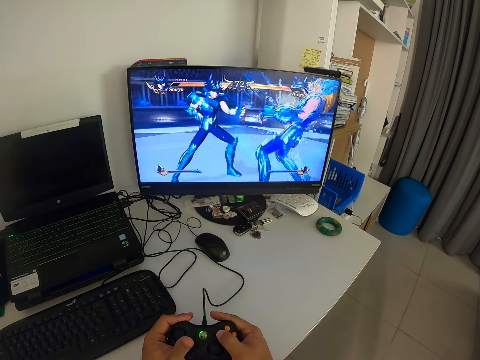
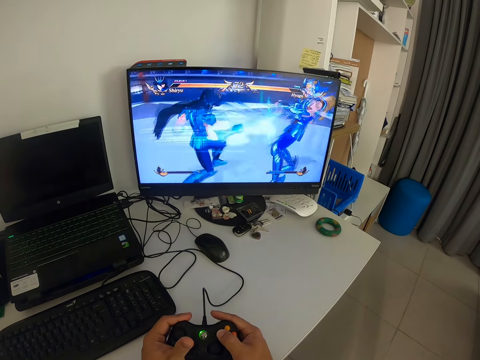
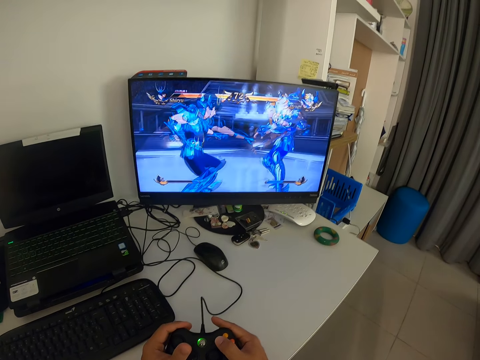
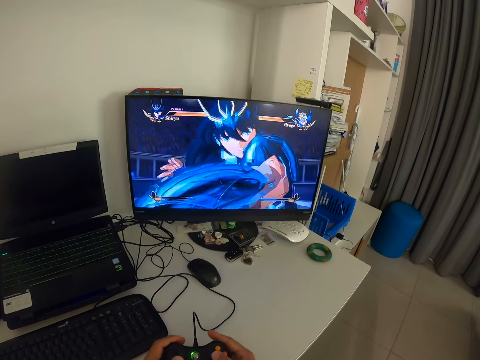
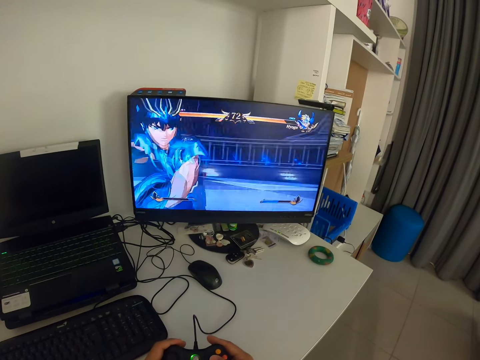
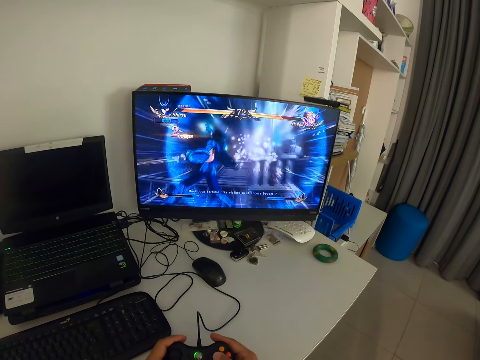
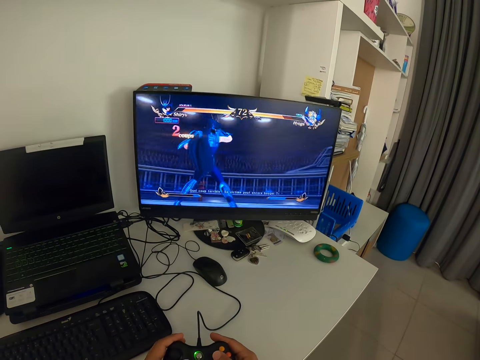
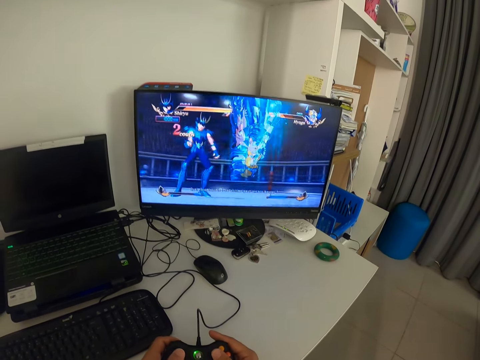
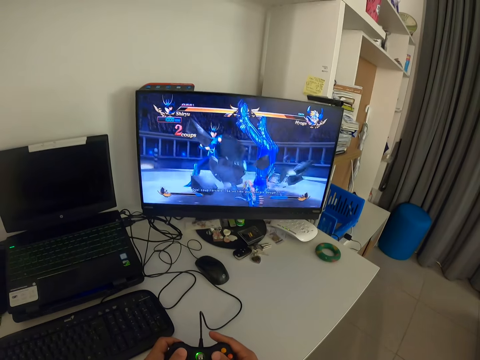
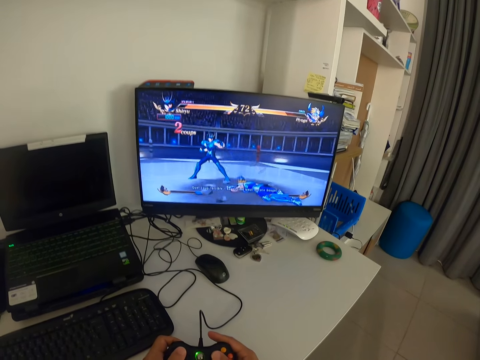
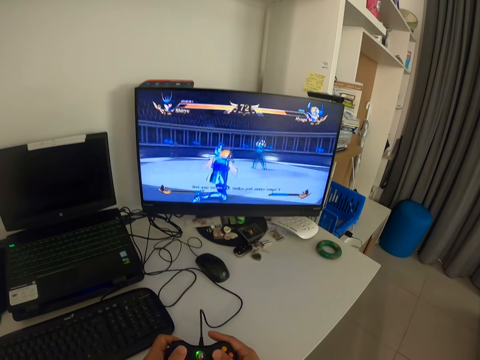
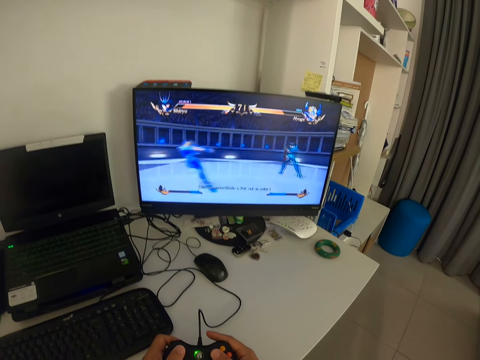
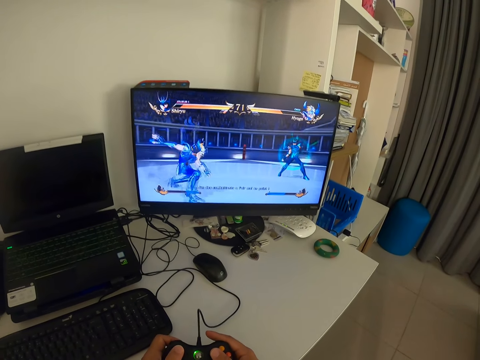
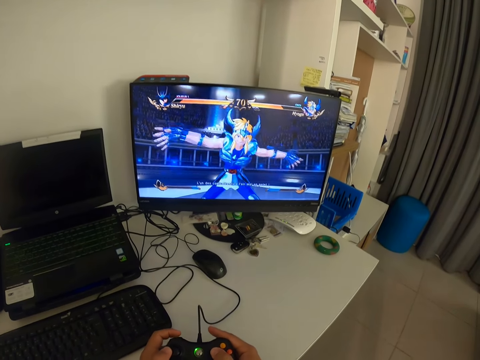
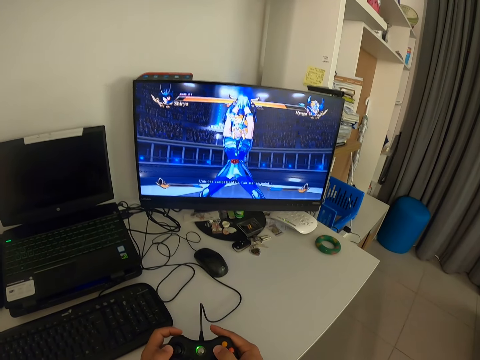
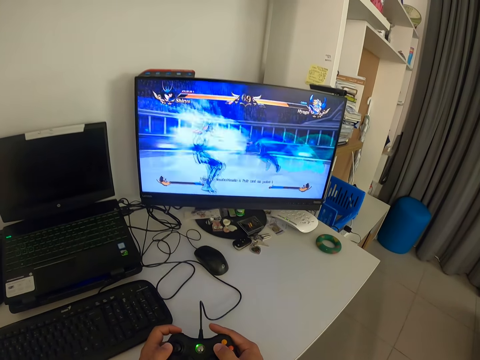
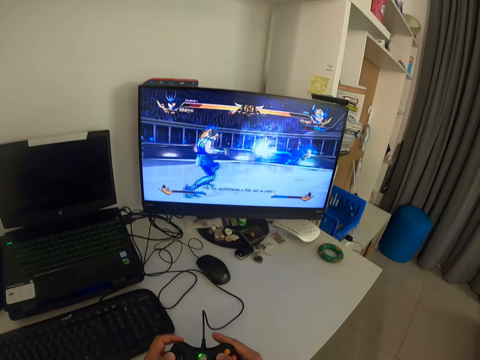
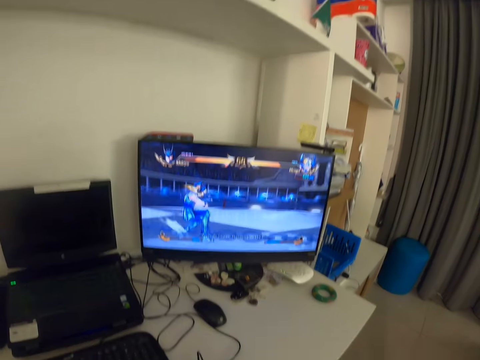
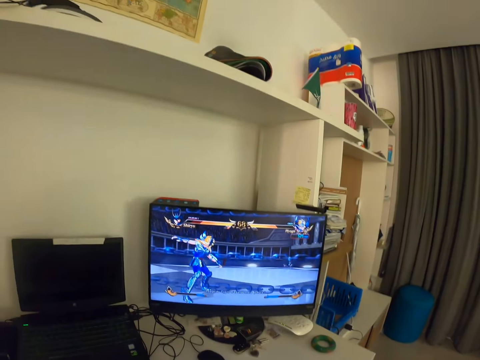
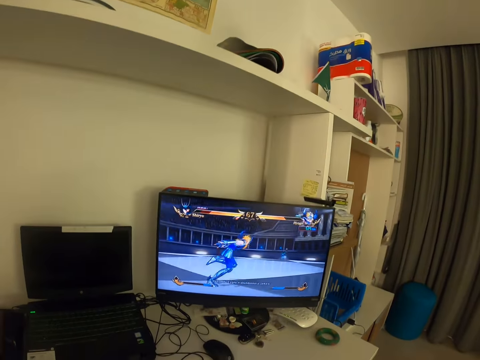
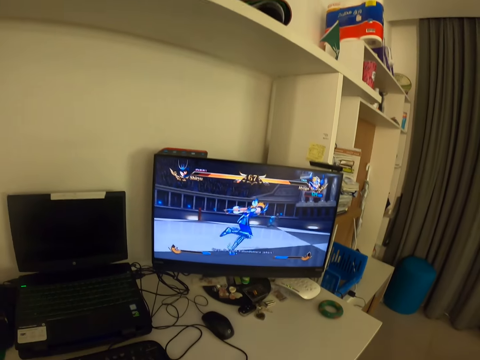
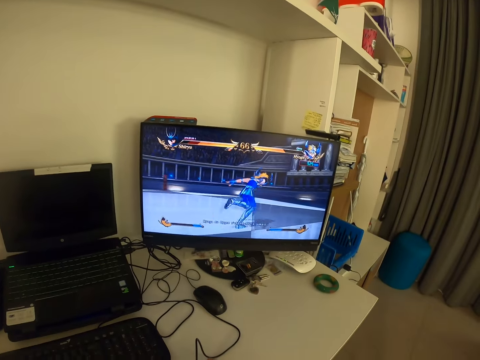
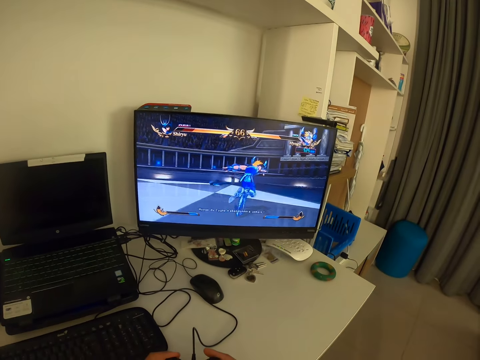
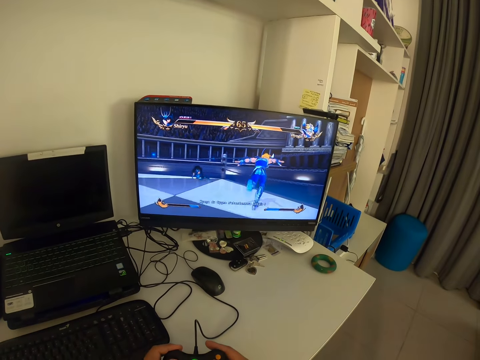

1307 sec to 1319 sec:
The camera wearer presses a game pad. They look at the monitor. They look at the monitor again.

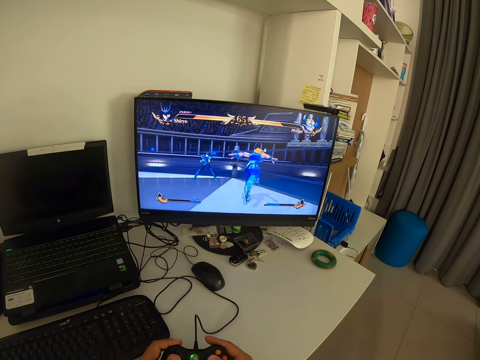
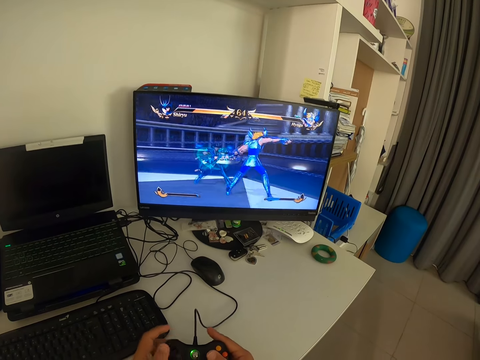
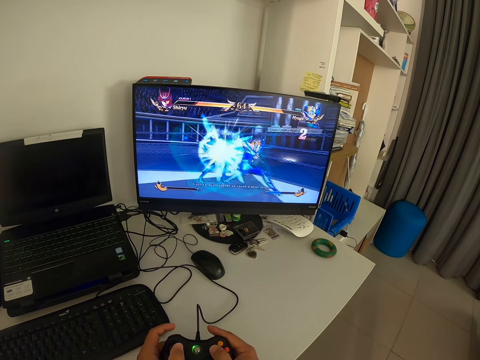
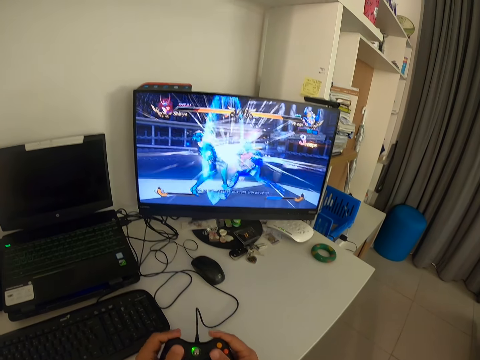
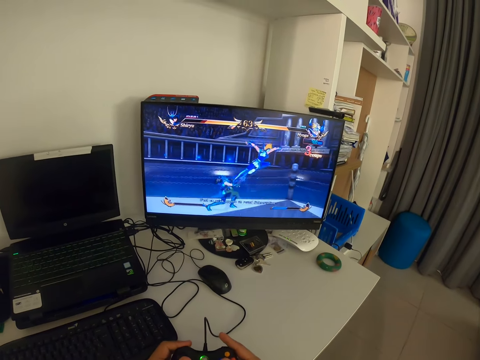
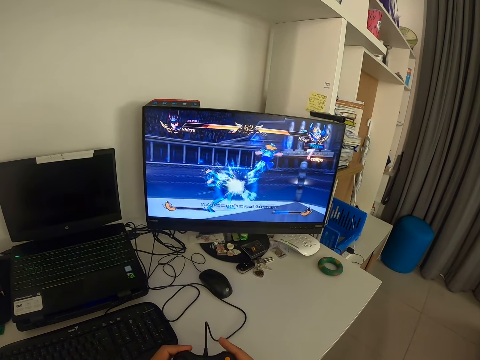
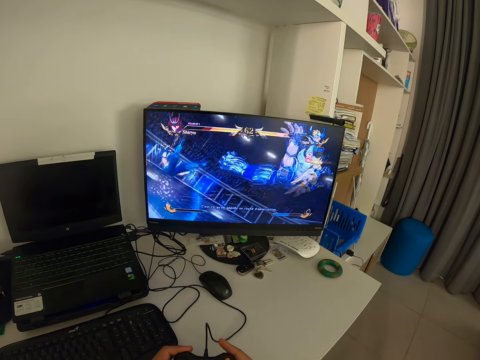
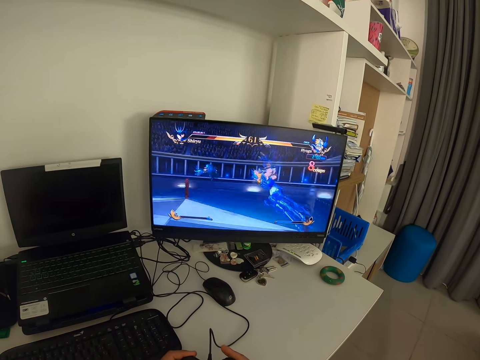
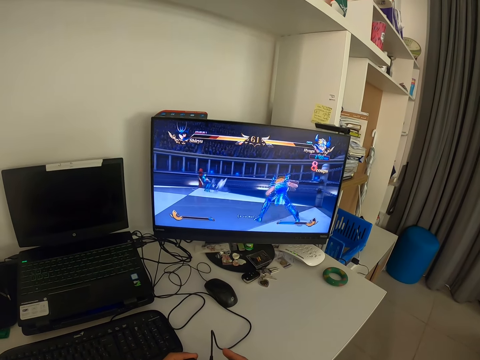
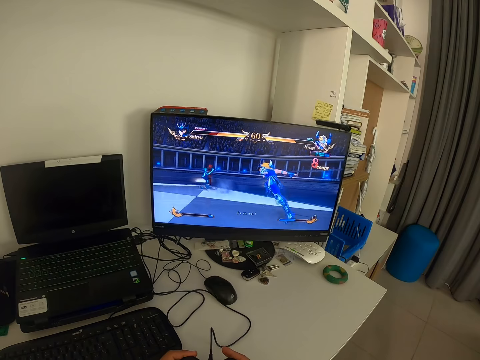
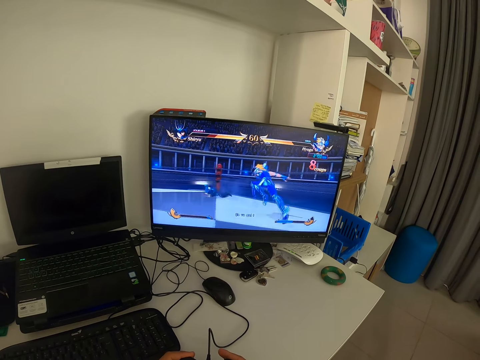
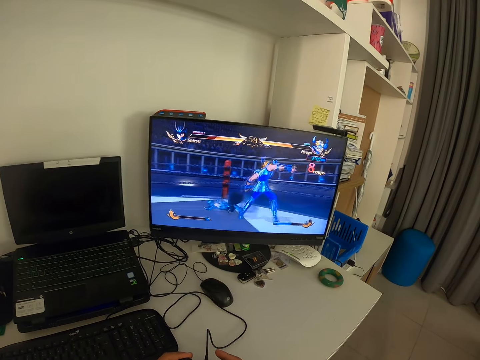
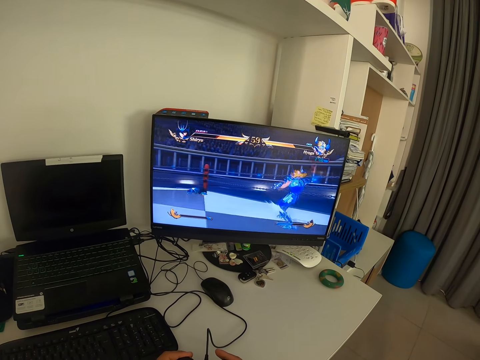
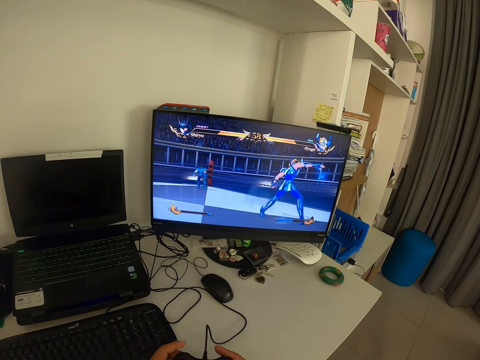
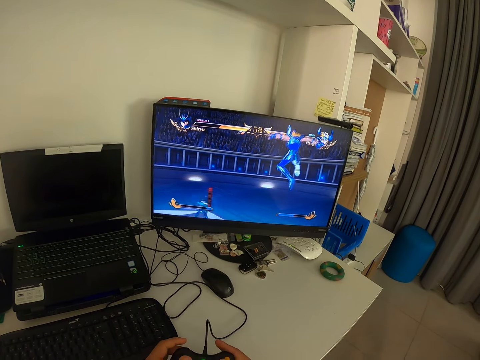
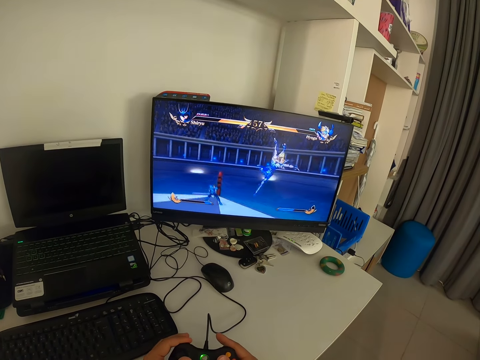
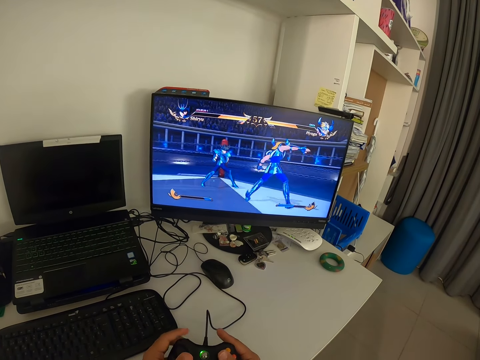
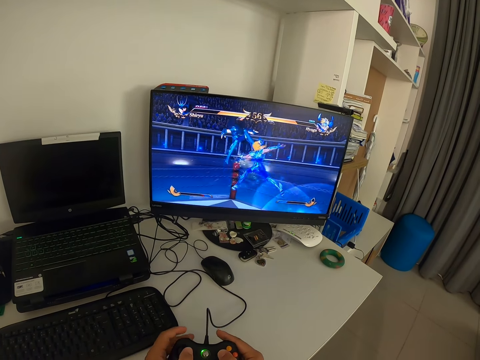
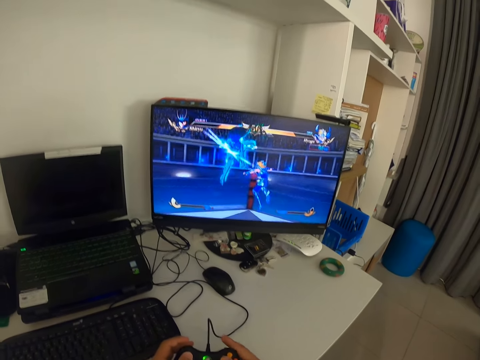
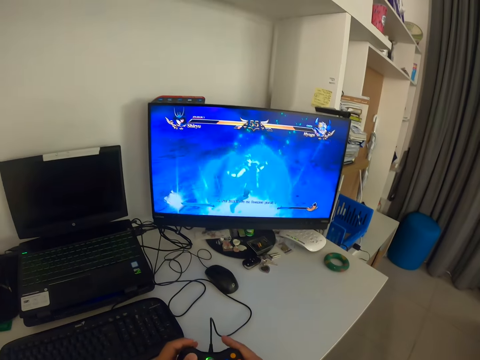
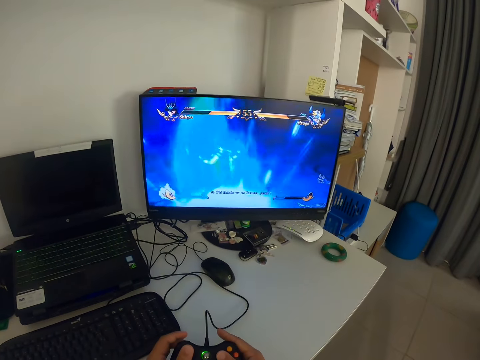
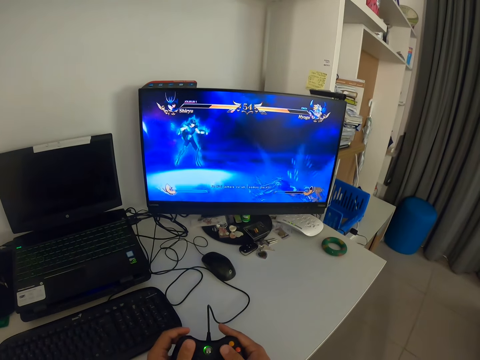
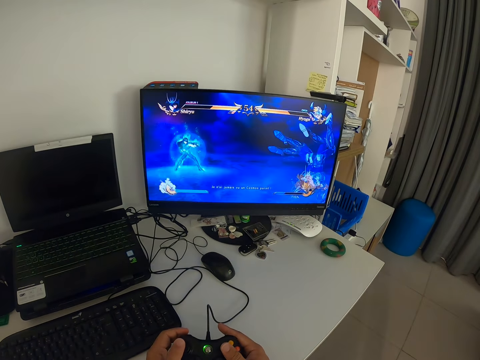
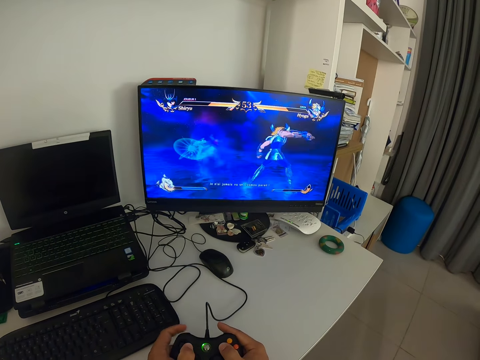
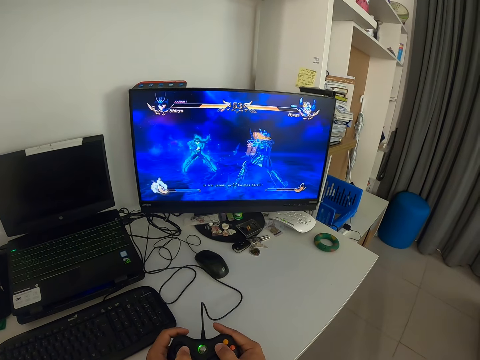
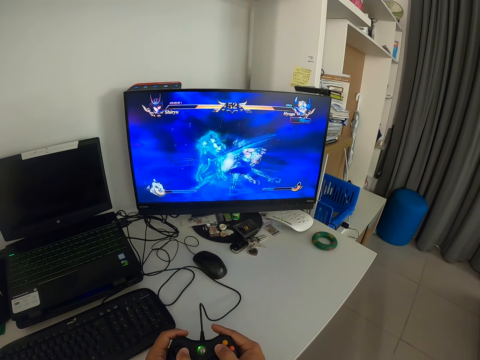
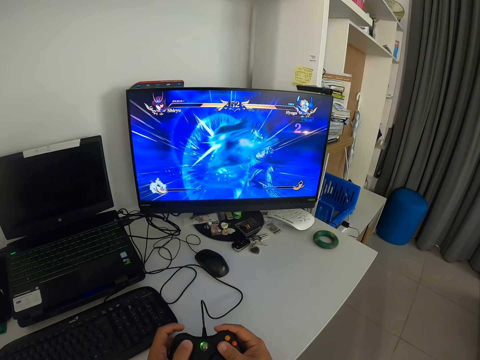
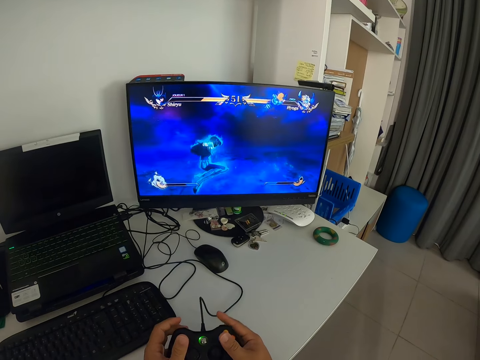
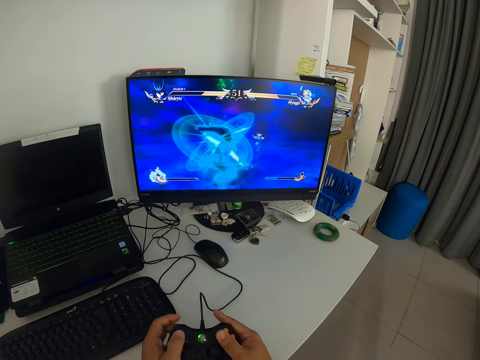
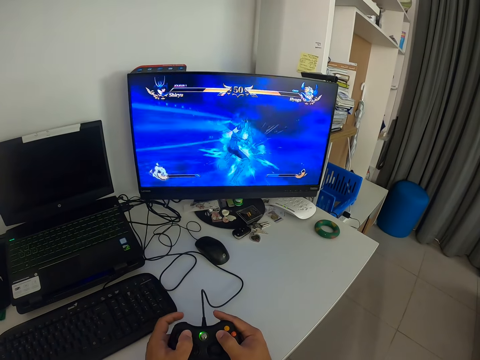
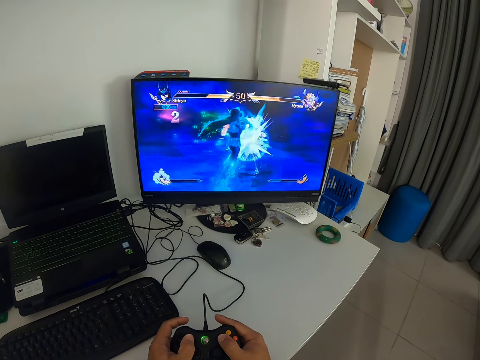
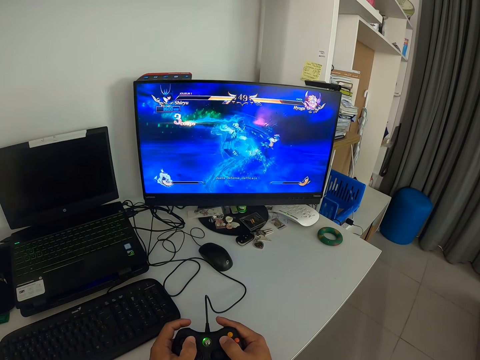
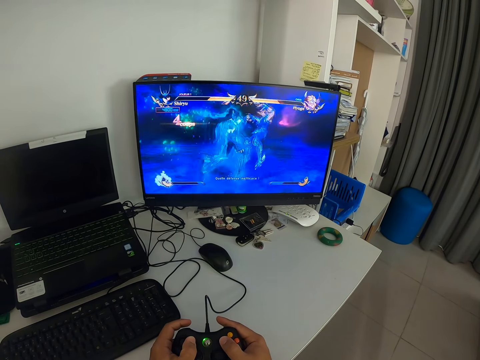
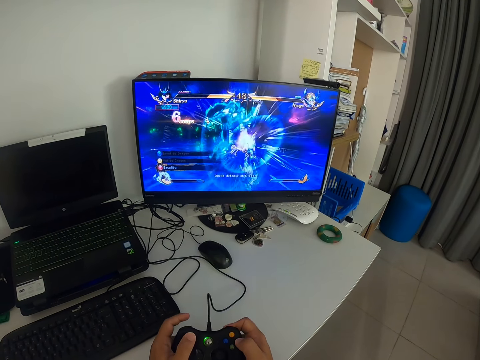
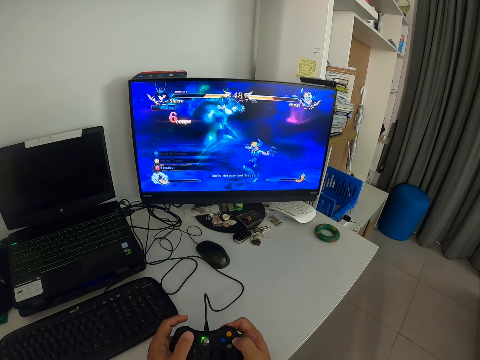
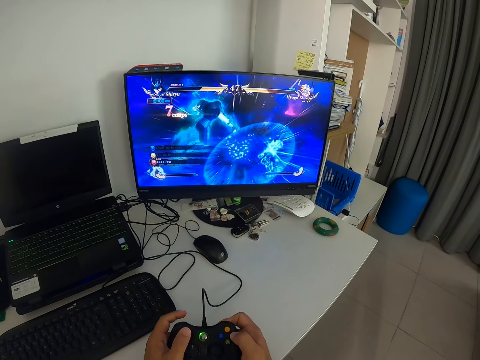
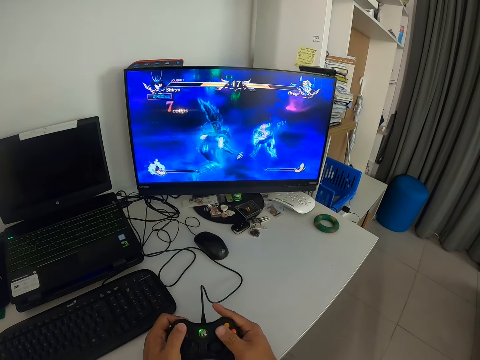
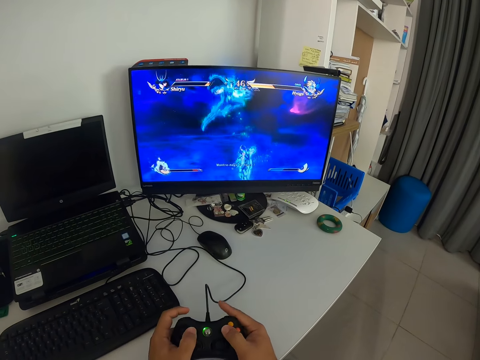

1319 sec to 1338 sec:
The camera wearer presses a game pad. They look at the monitor. They press the game pad.
